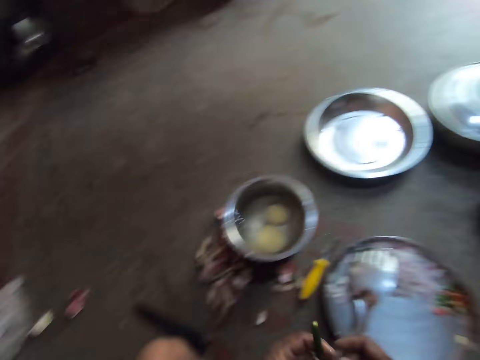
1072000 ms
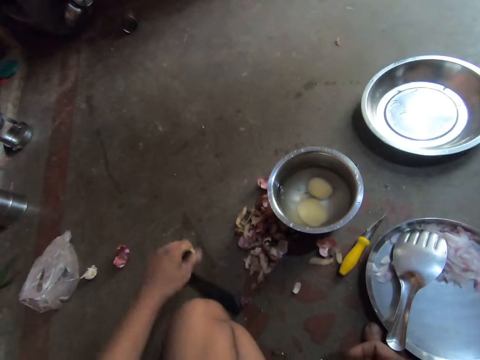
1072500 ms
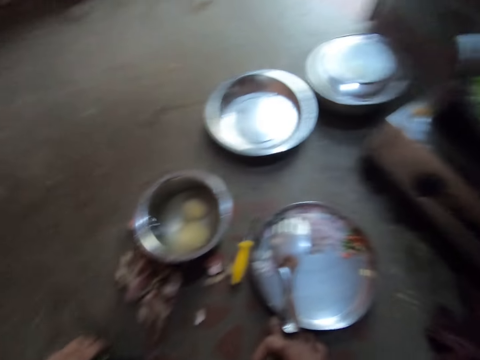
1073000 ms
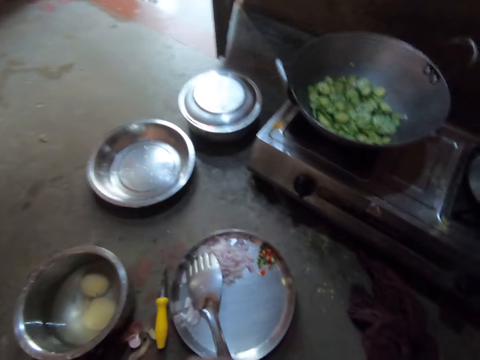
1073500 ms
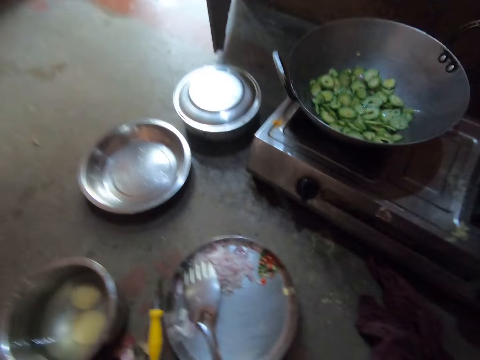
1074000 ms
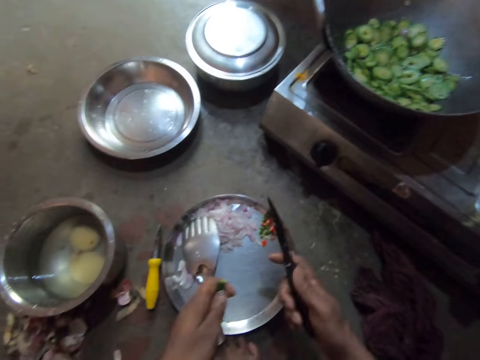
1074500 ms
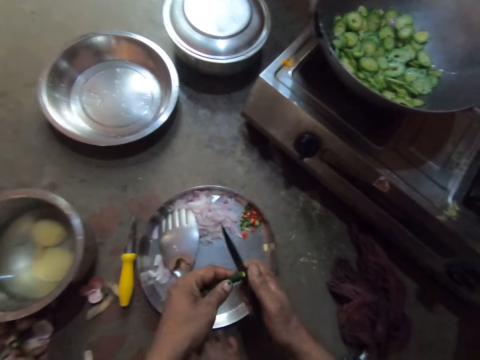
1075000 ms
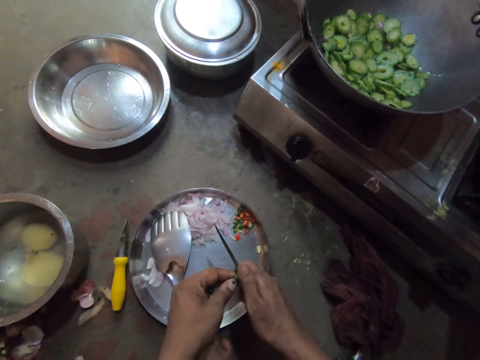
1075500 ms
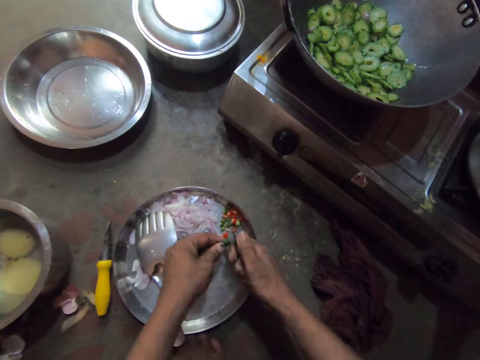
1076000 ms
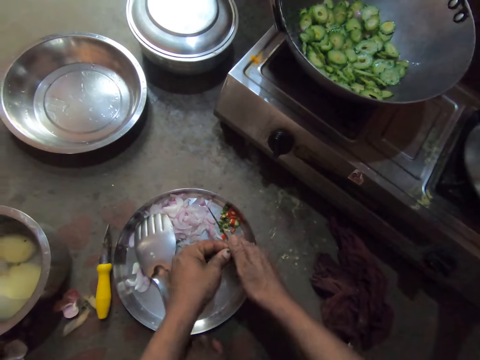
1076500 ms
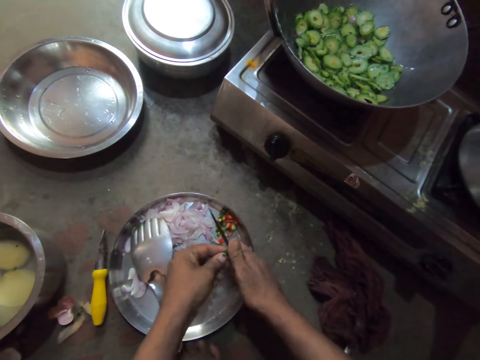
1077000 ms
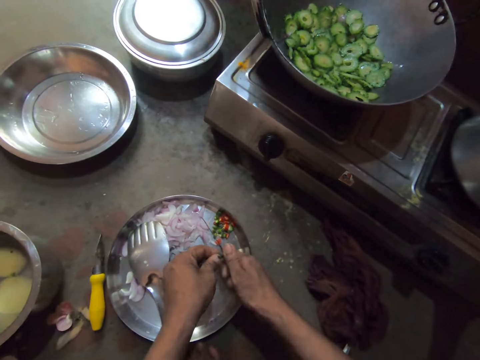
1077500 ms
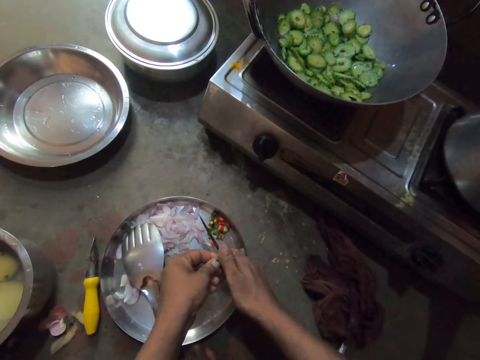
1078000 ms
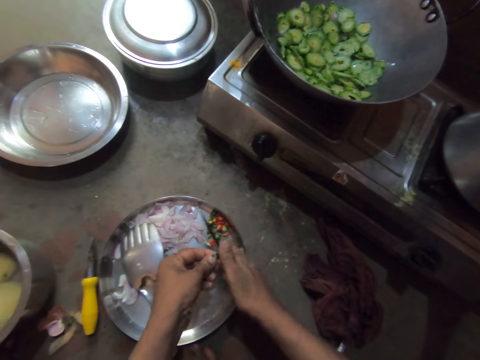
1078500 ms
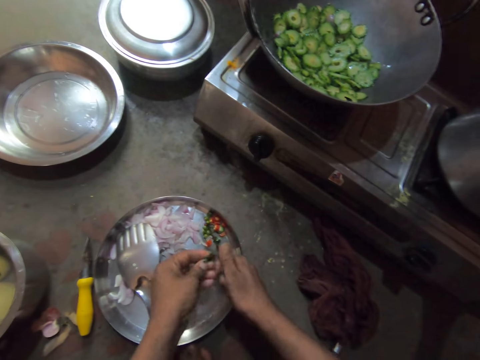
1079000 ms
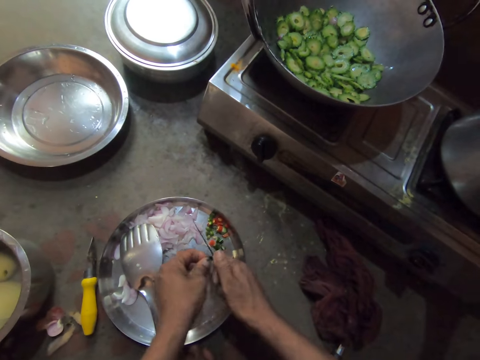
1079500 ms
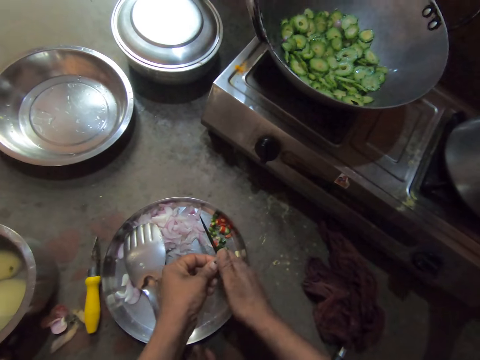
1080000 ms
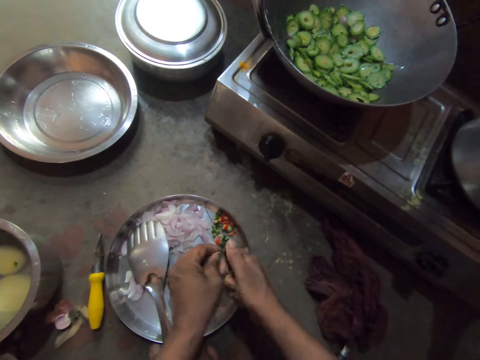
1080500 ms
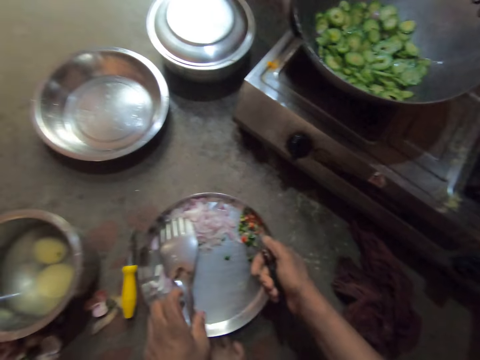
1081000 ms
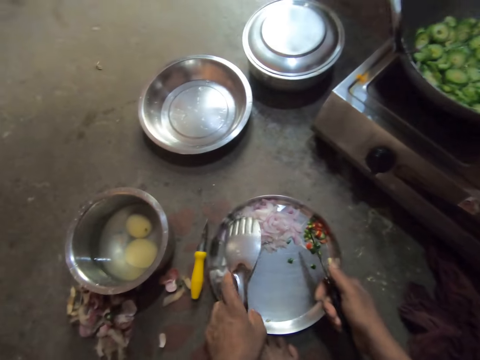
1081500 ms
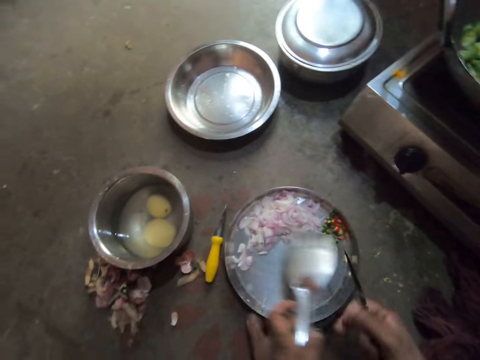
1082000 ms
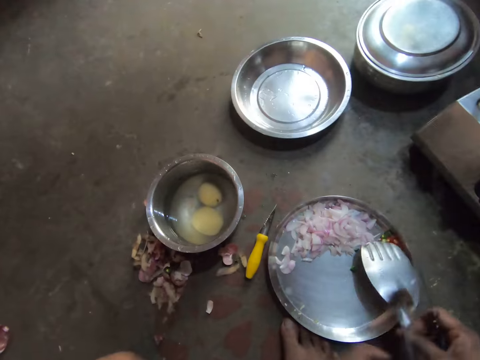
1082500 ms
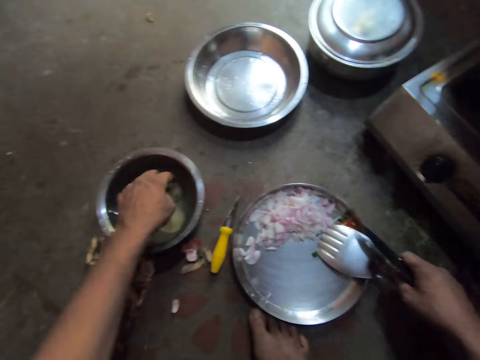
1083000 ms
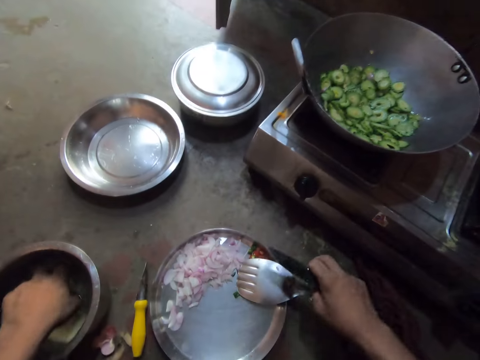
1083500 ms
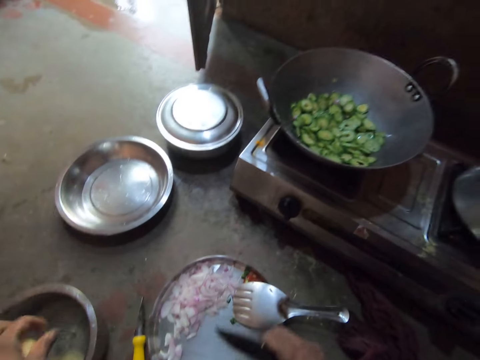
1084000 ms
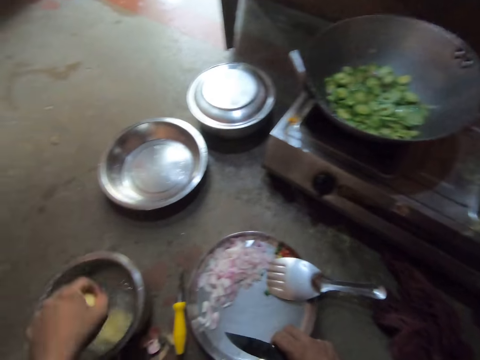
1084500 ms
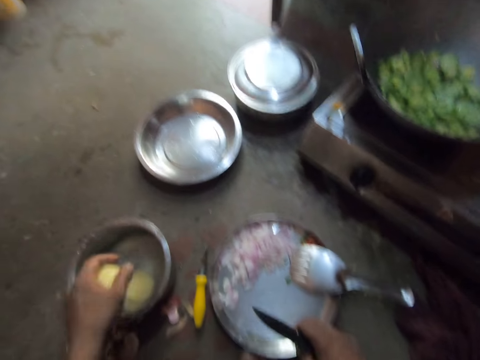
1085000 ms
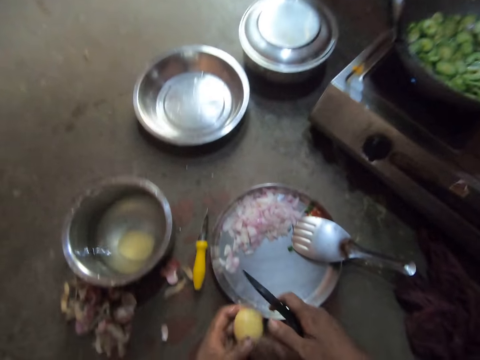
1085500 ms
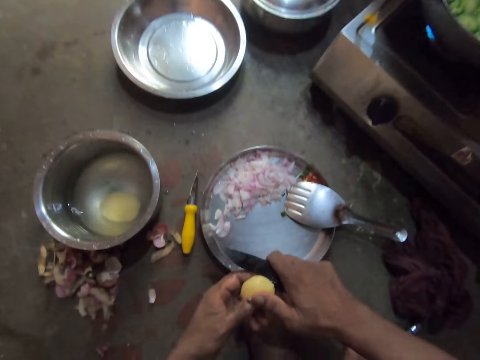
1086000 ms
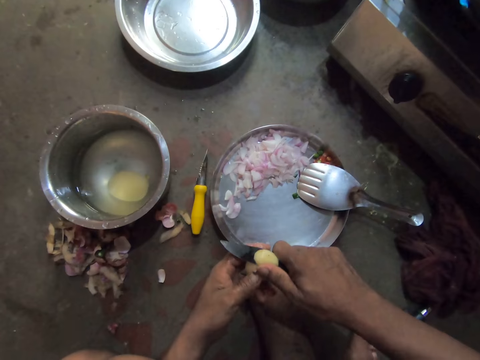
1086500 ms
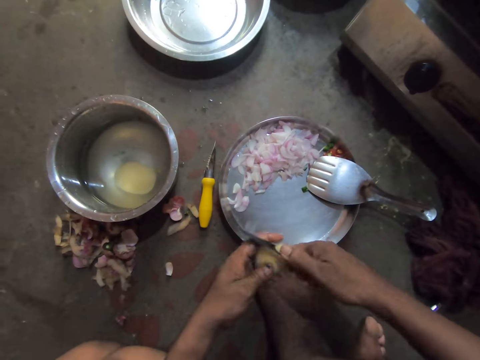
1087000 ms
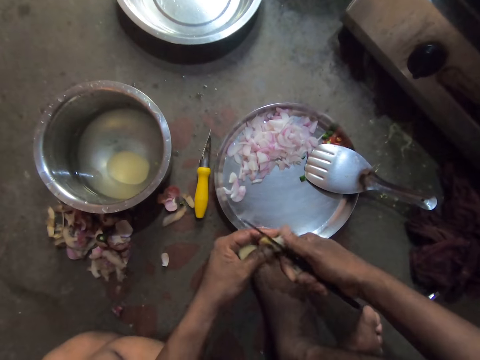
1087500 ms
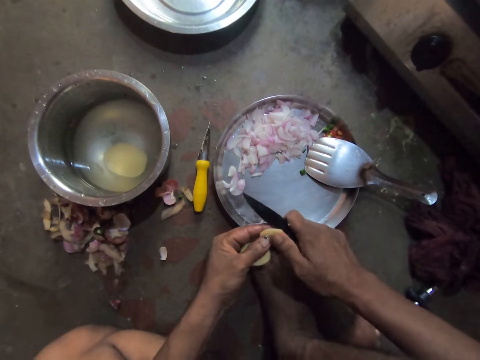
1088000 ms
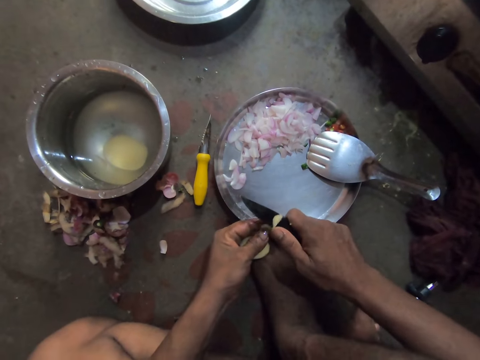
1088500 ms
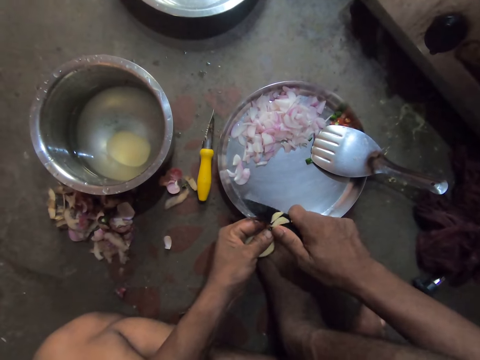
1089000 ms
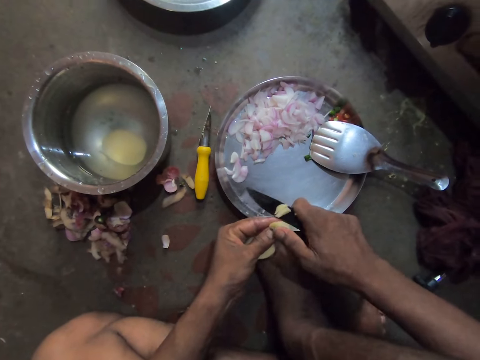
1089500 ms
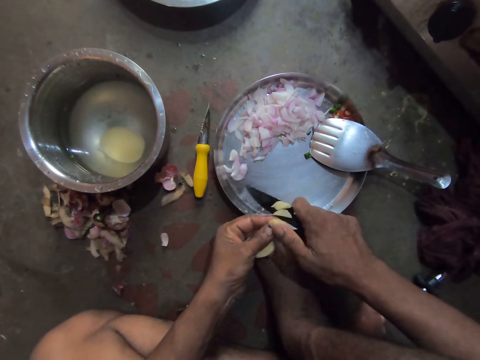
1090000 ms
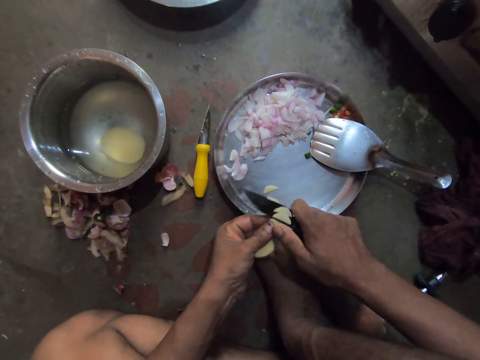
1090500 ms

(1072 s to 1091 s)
The camera wearer picks up a knife. They cut the chili. They pick up the steel flat cooking spoon and place the steel flat cooking spoon on another side. They wash a potato. They cut the potato. They slice the potato.

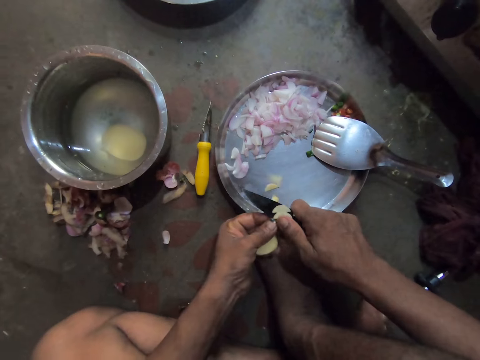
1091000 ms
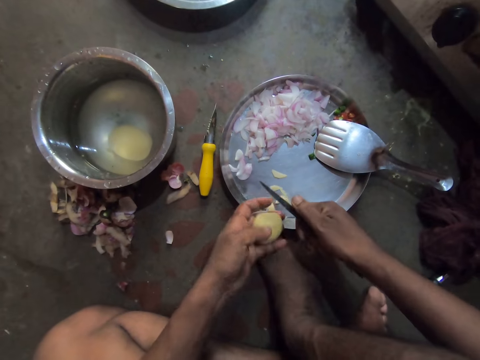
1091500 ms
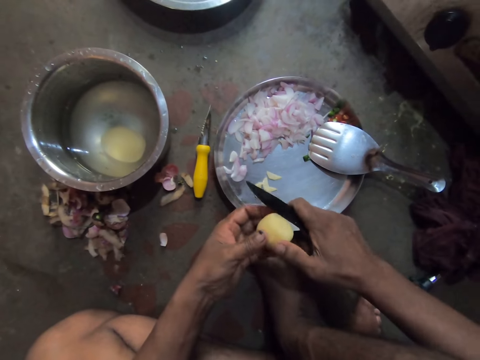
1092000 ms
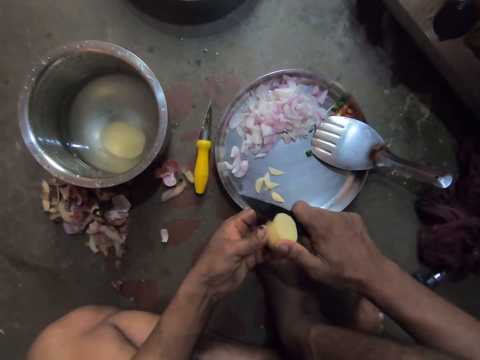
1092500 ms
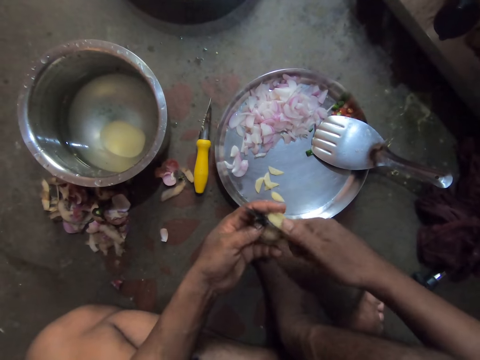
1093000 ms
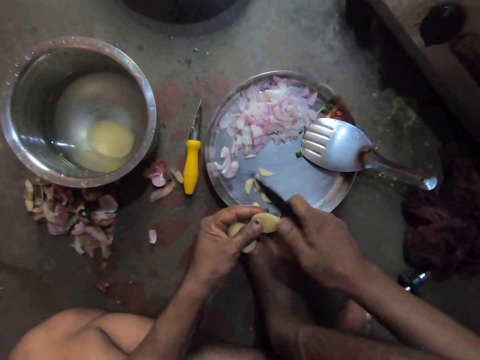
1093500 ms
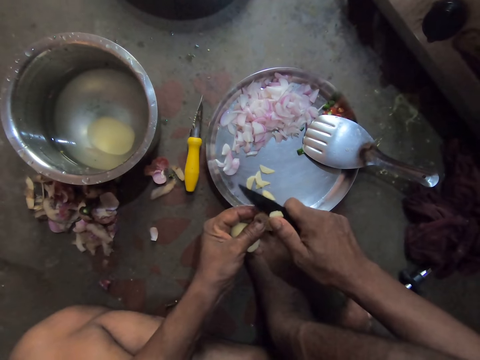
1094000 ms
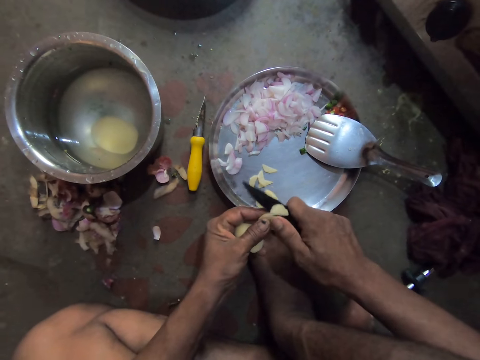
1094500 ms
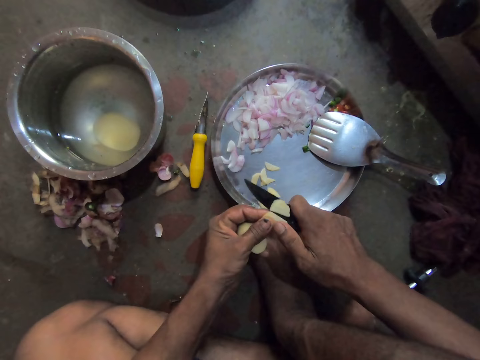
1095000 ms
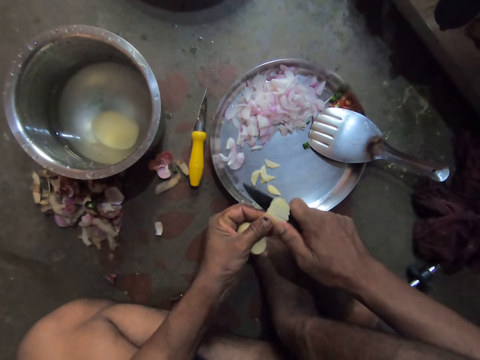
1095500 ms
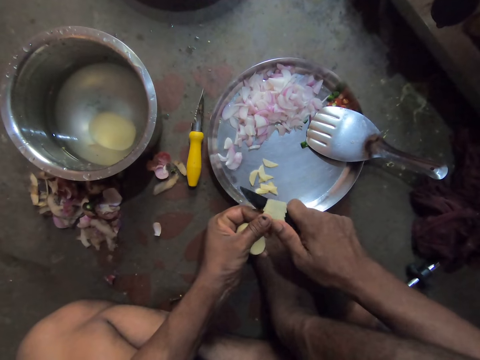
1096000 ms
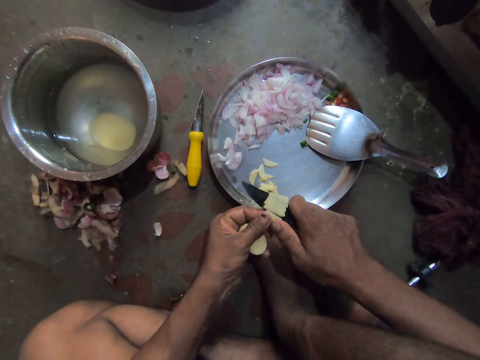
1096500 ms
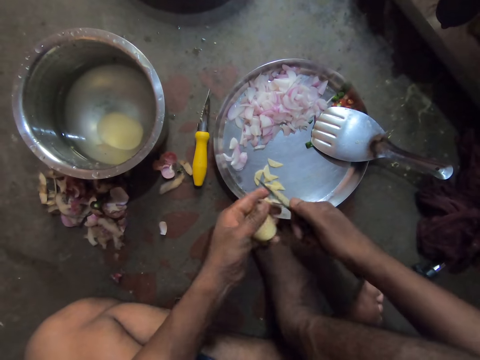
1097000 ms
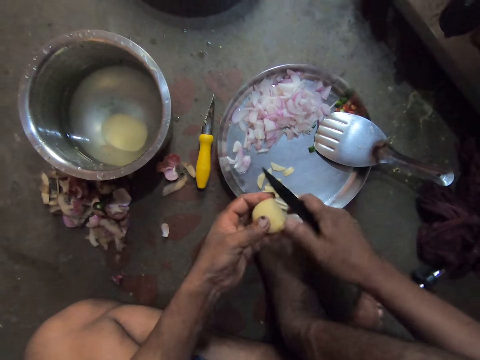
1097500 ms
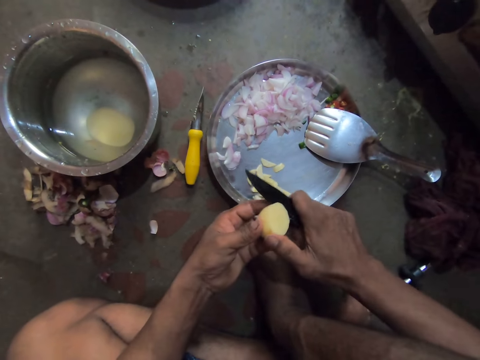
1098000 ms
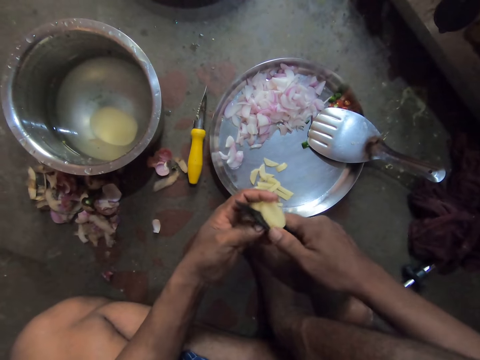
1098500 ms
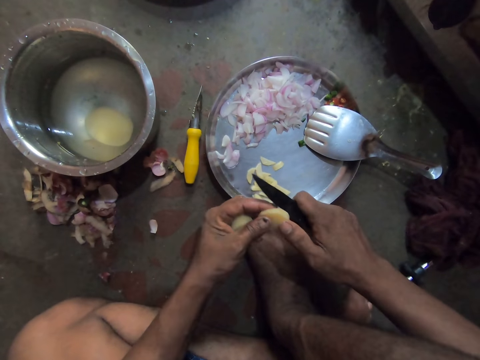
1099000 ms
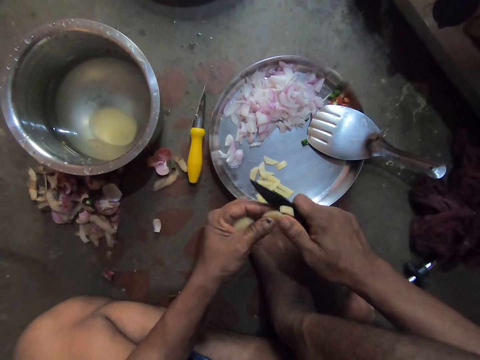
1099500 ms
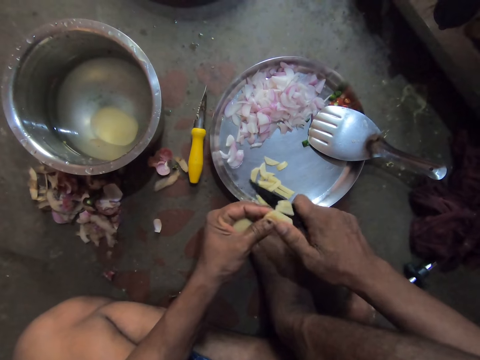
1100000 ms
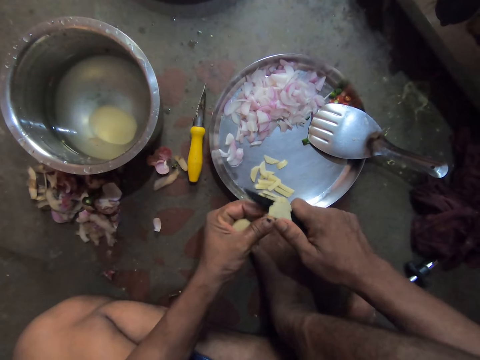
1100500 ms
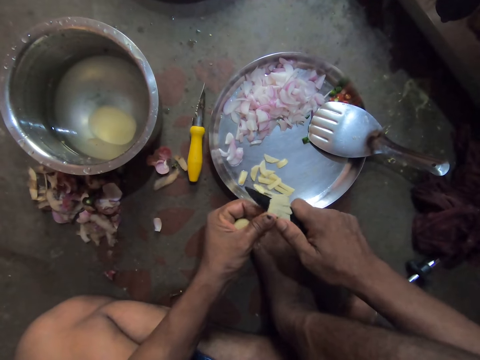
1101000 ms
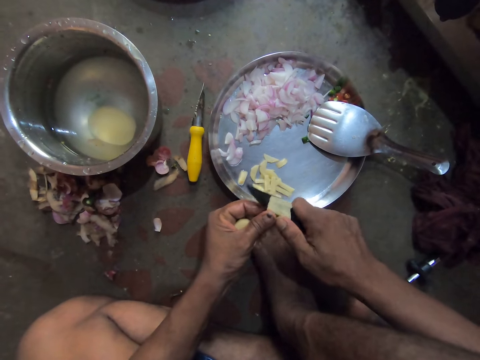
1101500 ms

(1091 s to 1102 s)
The camera wearer cuts the potato. They slice the potato. They cut the potato. They slice the potato.
